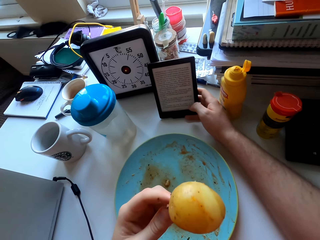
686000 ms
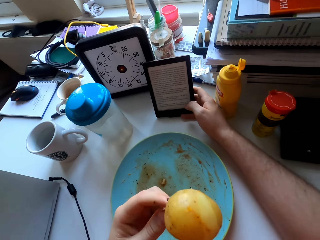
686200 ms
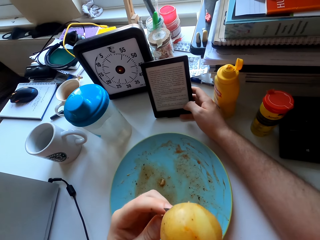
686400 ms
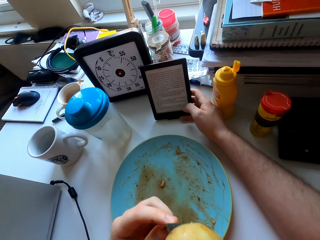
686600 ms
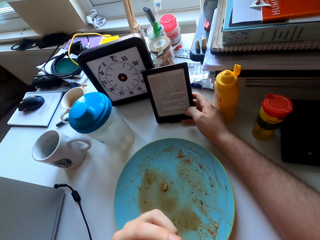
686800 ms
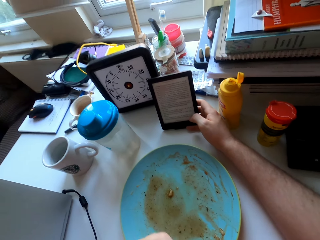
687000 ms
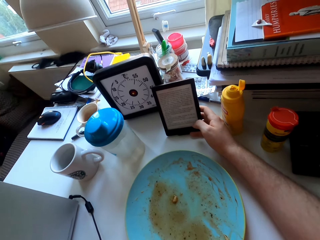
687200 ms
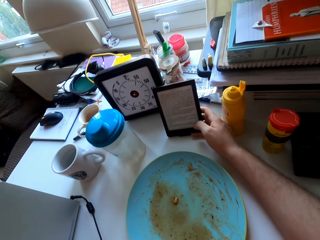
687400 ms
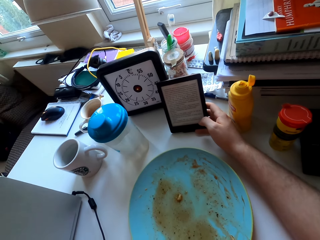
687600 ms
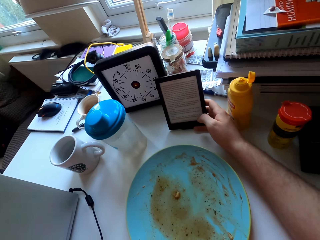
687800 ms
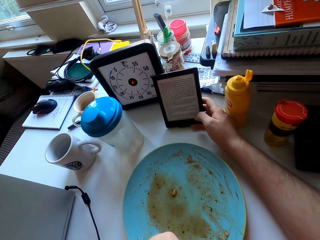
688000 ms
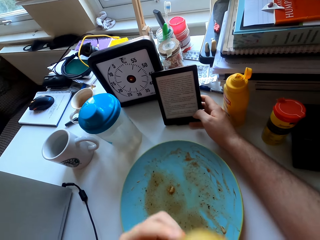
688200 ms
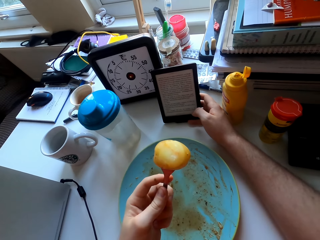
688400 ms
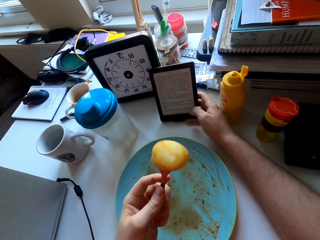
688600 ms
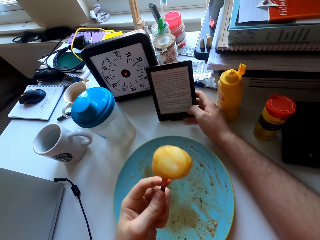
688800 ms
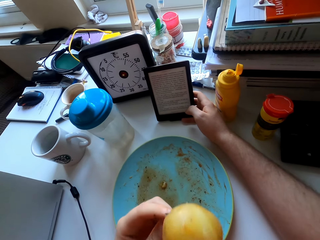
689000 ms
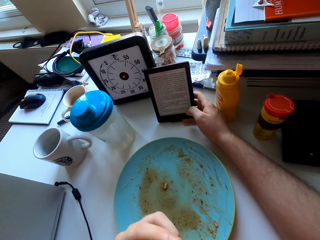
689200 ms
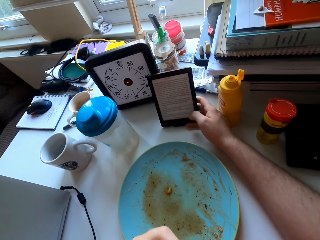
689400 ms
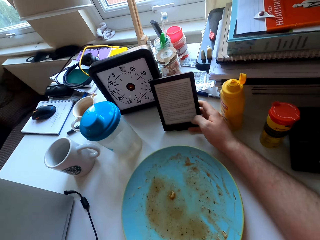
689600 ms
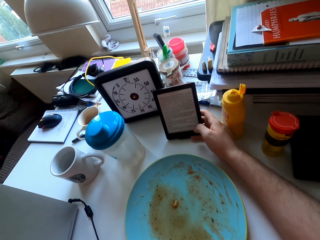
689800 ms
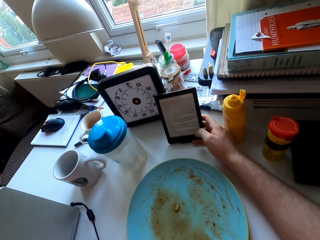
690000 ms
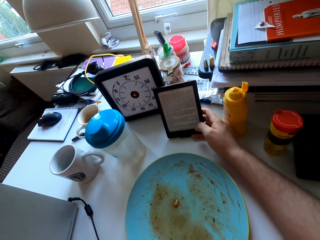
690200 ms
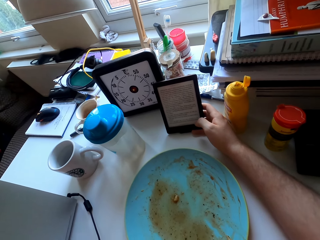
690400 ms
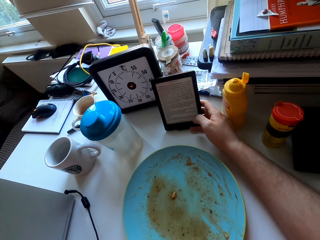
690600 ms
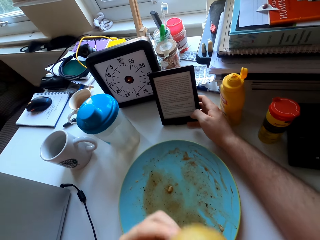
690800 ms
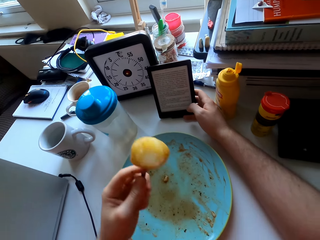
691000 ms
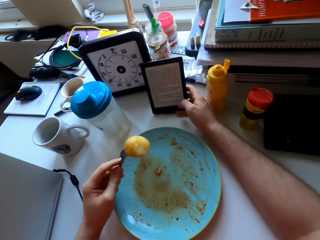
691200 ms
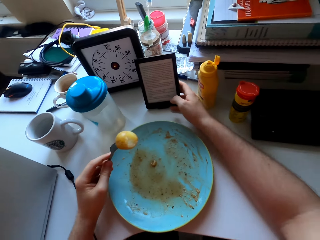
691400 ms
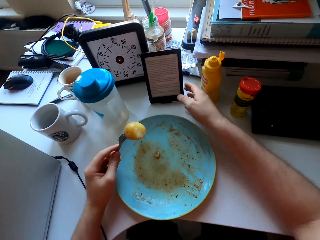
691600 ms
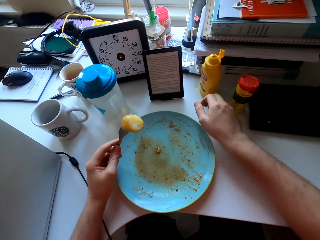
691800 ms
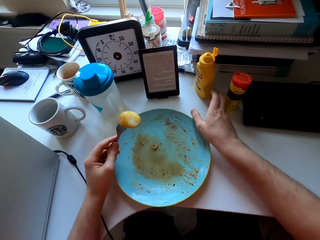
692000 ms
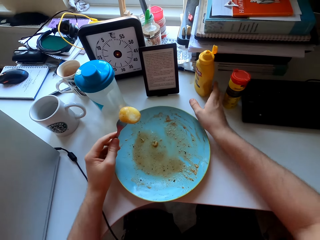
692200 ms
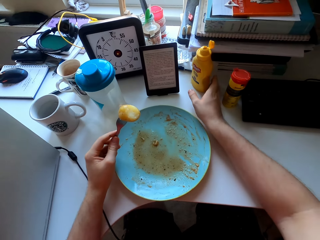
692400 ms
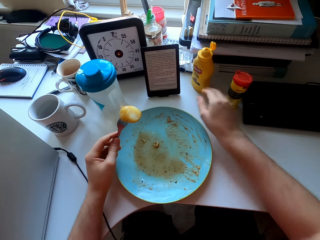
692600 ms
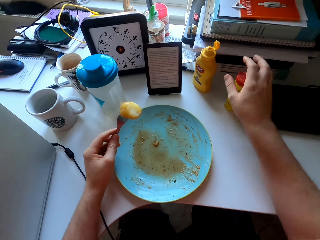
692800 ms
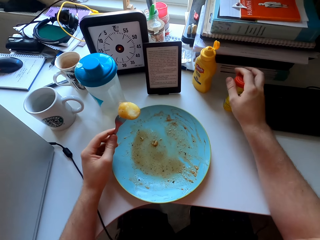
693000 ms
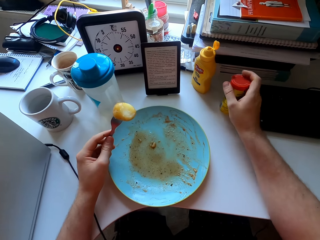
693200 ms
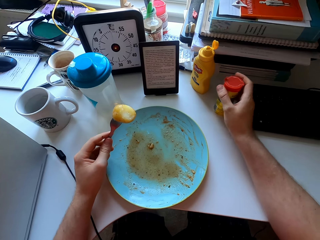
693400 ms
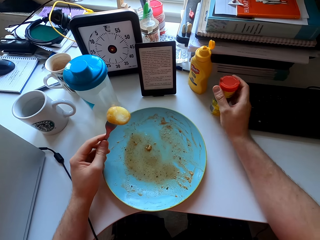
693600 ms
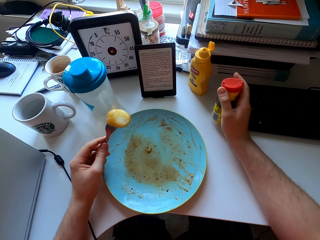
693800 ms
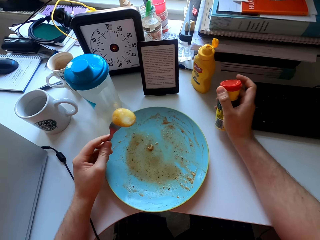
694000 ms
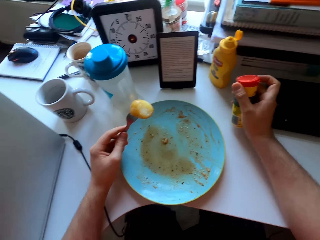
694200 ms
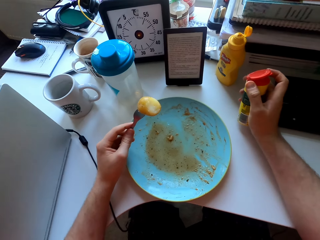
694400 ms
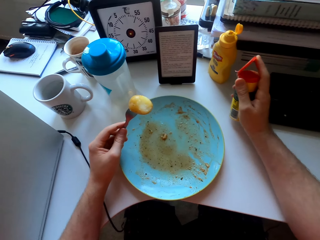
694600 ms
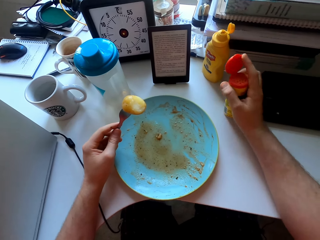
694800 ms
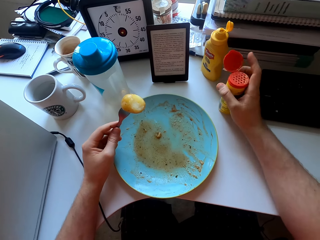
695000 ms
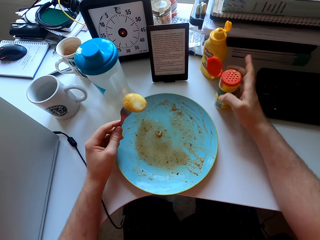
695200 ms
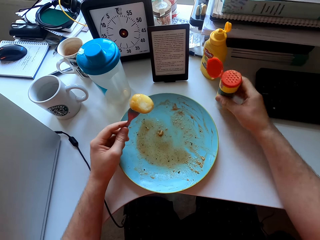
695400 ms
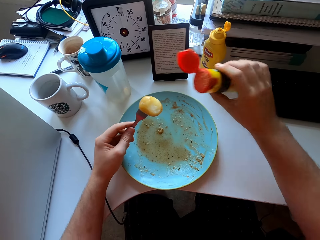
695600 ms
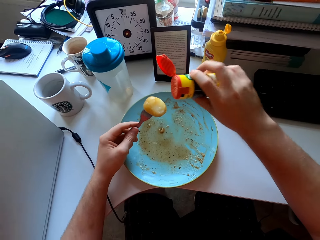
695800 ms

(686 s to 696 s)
The camera wearer eats a potato. They pick up a salt shaker or container of spice from the table. They open the container of spice.

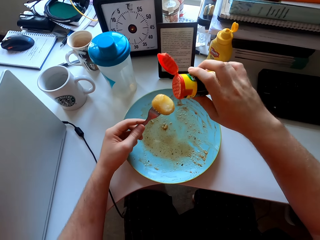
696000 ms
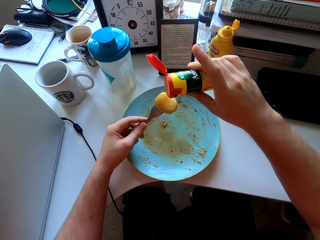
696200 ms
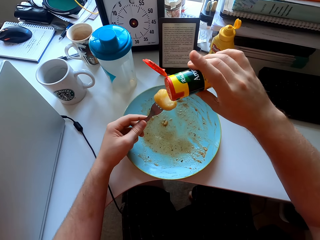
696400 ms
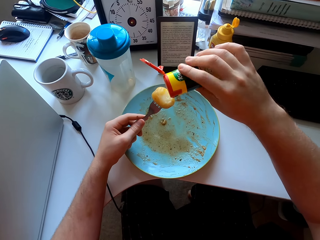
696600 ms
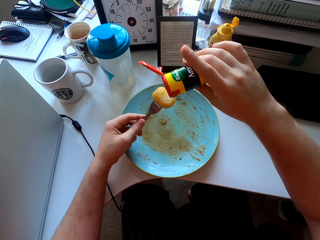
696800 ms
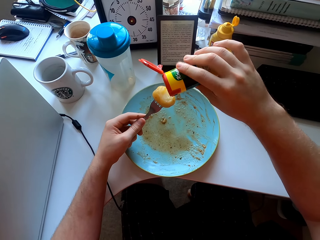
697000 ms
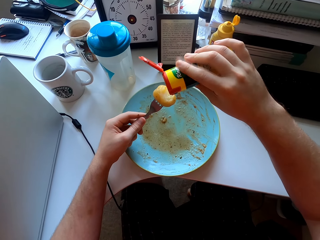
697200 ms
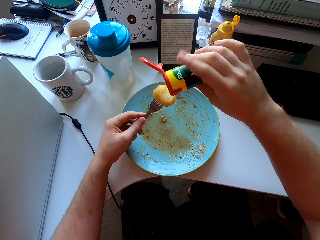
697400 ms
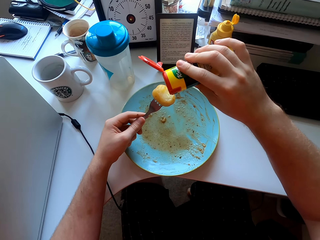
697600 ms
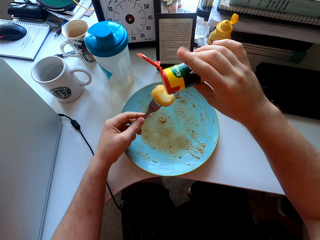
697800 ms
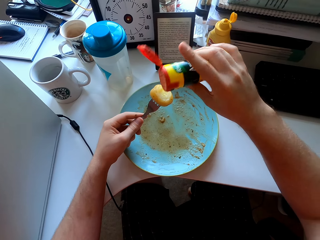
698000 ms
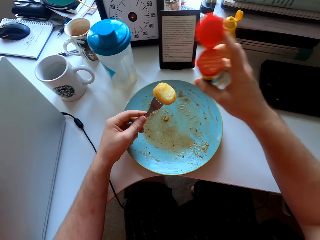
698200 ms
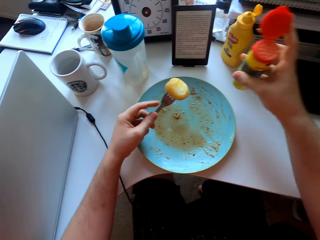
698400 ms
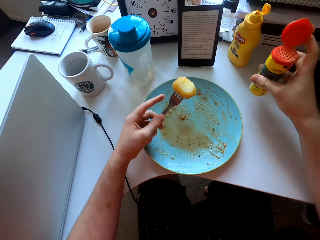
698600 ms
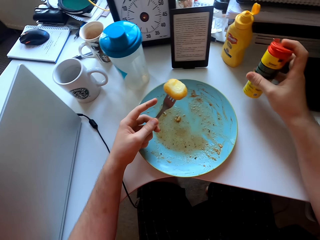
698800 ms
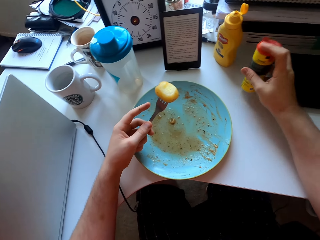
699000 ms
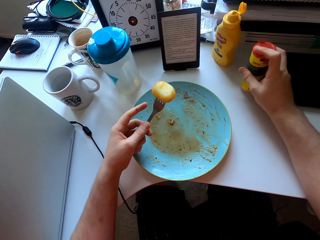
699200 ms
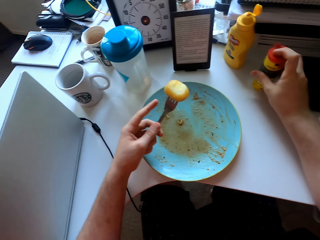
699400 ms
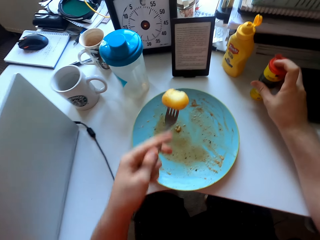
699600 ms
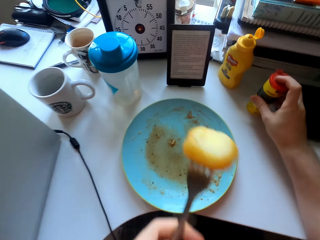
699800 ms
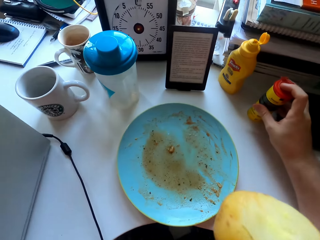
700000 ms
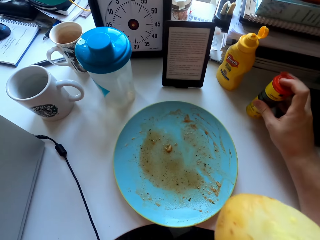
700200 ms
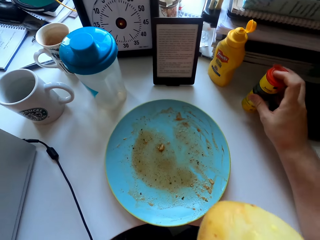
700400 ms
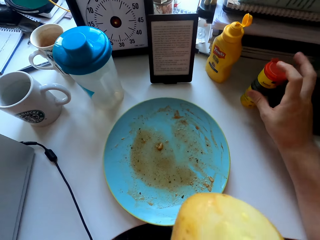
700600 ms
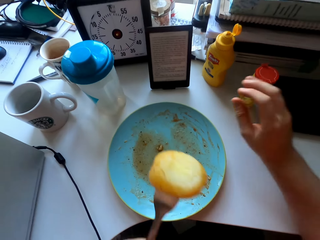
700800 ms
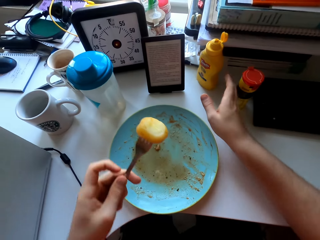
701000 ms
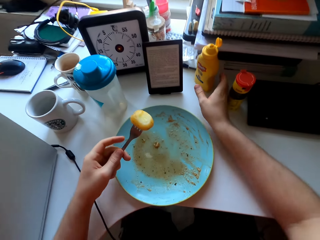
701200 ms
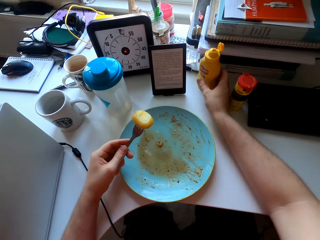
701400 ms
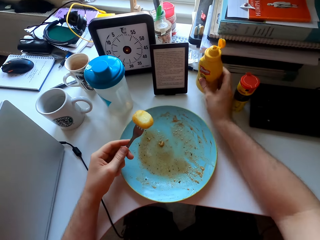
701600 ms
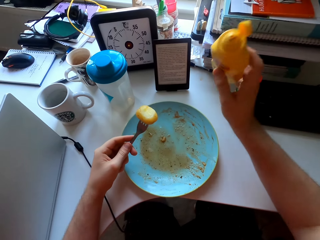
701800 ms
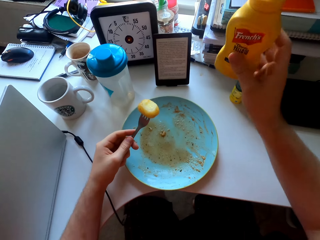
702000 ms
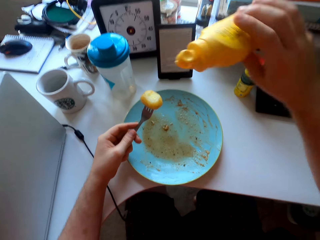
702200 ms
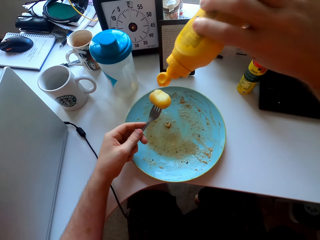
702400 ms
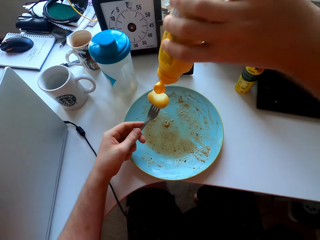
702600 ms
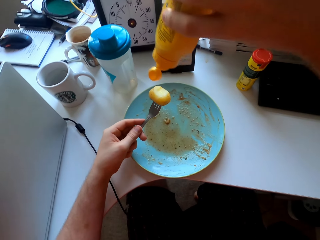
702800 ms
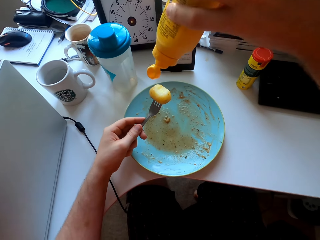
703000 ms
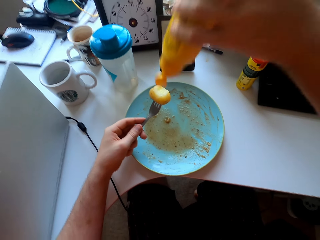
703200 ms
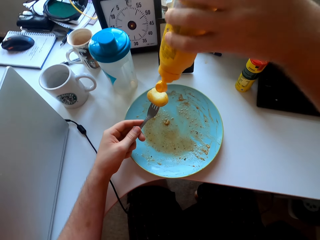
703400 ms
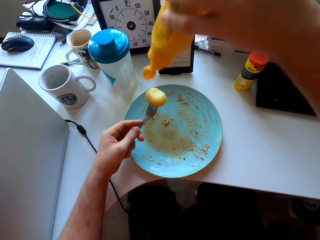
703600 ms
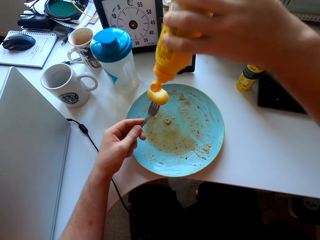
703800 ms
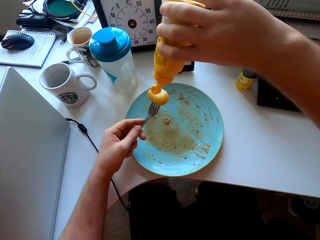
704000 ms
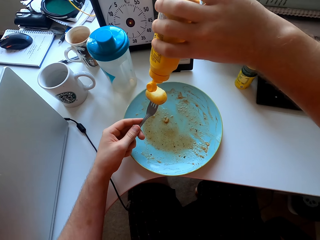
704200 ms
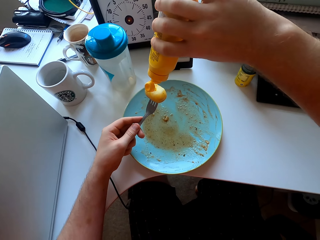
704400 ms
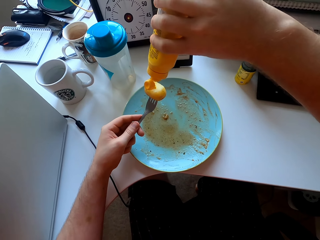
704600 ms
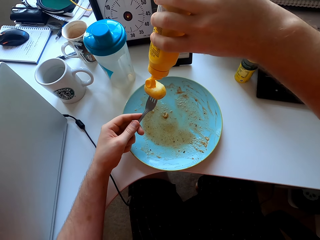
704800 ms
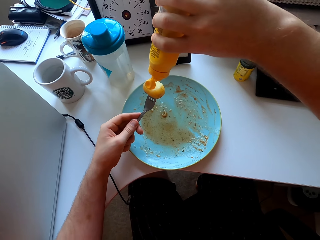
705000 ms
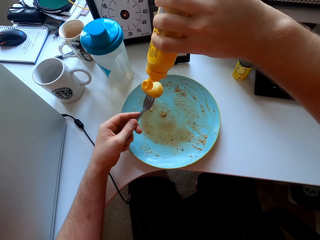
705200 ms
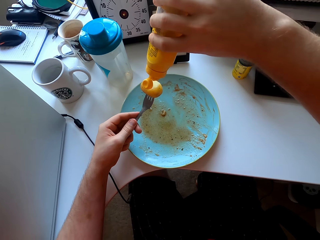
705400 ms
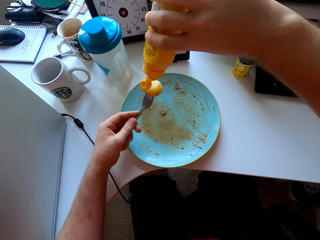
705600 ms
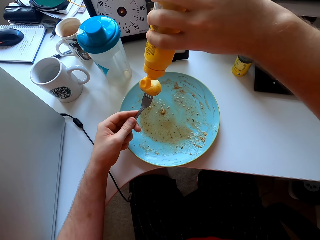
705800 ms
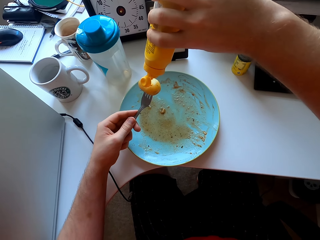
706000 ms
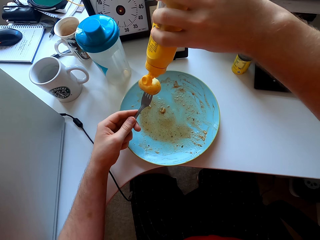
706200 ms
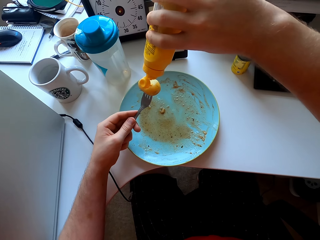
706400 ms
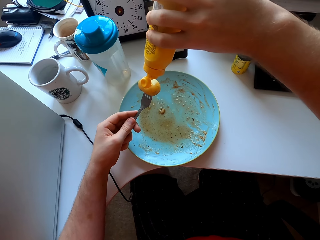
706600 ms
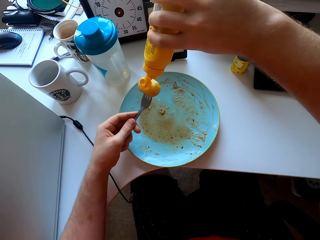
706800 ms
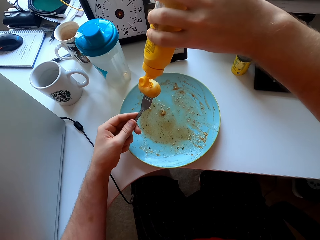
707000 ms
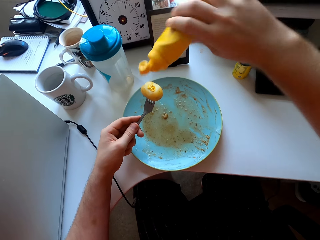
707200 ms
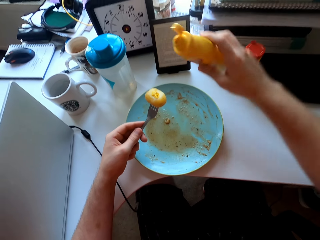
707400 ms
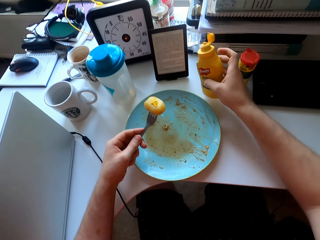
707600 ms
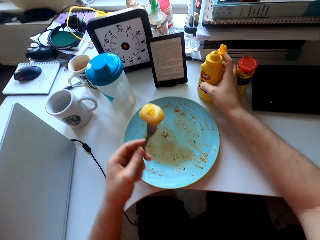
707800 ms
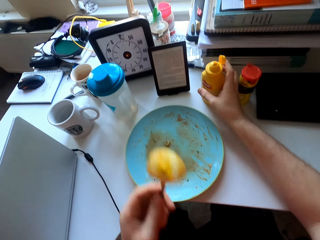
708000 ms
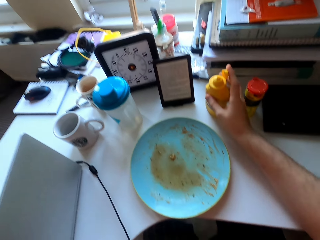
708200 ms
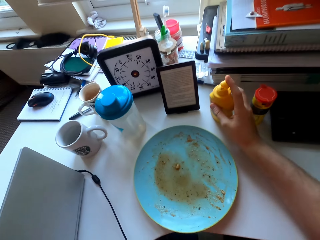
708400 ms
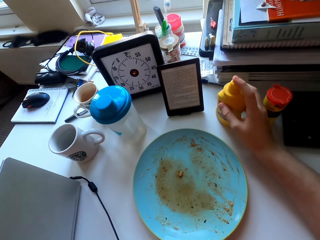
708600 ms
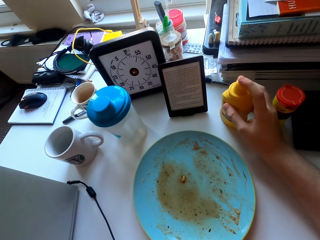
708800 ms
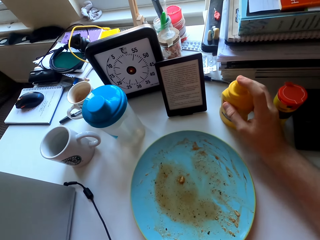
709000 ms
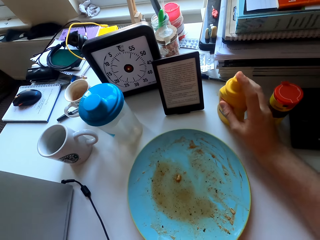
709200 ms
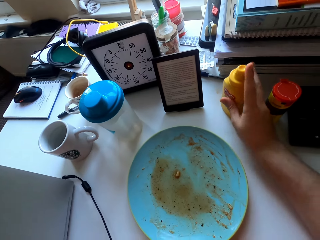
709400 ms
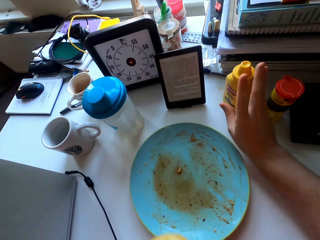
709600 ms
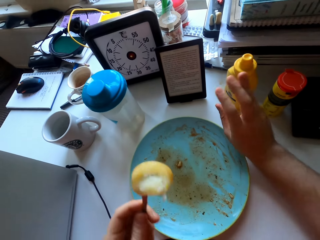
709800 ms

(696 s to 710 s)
The camera wearer smears salt on a potato. They put spice on the potato. They knock the salt shaker or container of spice, place the salt shaker on the table, and close the container of spice. They eat the potato. They pick up a can or bottle of mustard from the table. They smear chilly on the potato. They shake the bottle of mustard. They put mustard on the potato. They place the can on the table. They eat the potato.
